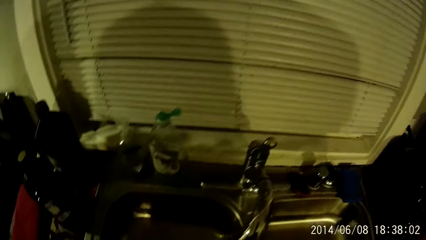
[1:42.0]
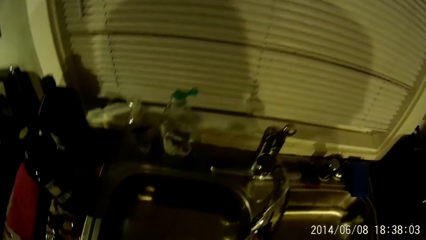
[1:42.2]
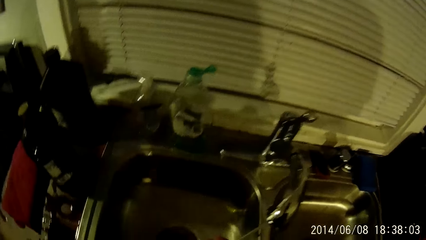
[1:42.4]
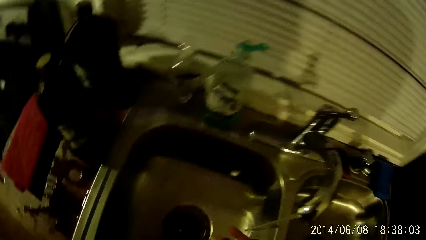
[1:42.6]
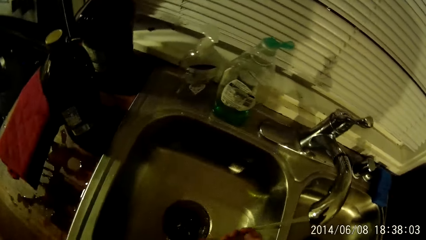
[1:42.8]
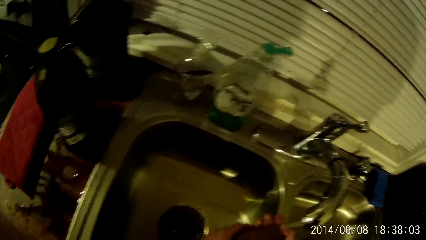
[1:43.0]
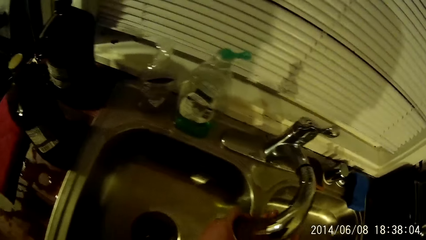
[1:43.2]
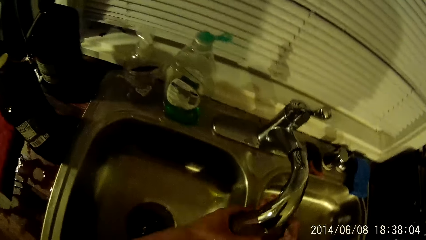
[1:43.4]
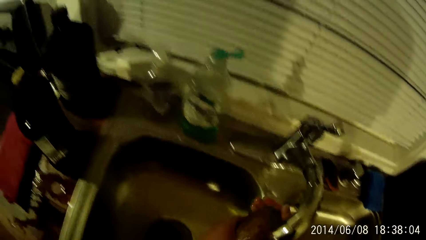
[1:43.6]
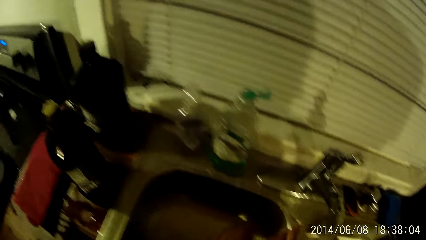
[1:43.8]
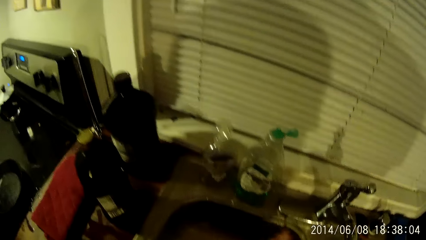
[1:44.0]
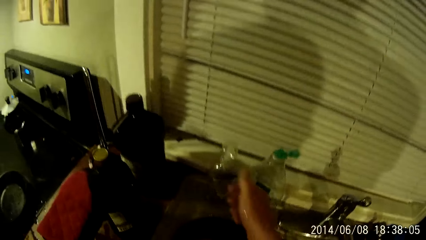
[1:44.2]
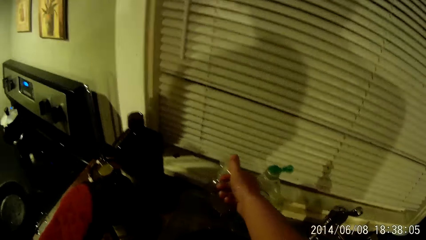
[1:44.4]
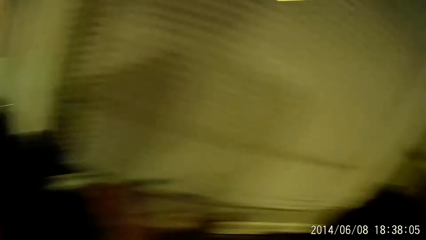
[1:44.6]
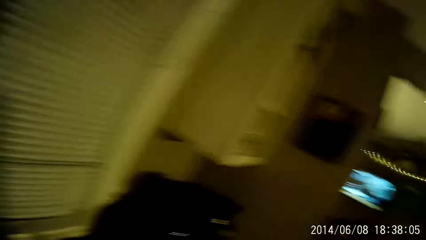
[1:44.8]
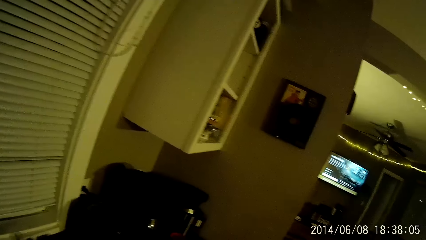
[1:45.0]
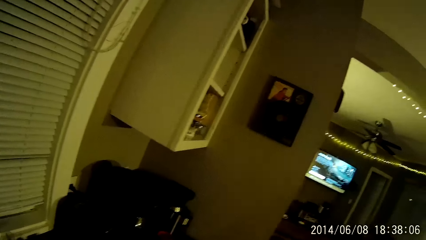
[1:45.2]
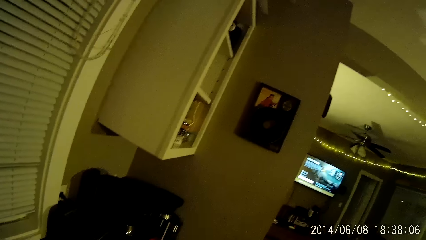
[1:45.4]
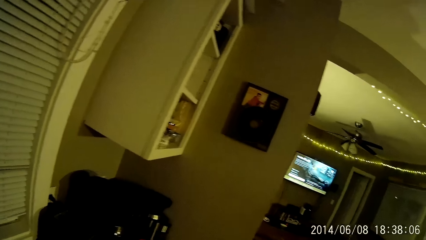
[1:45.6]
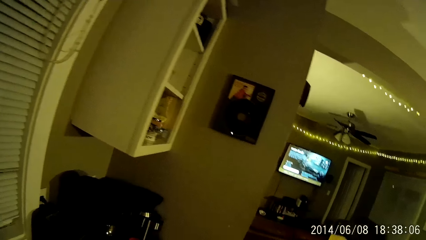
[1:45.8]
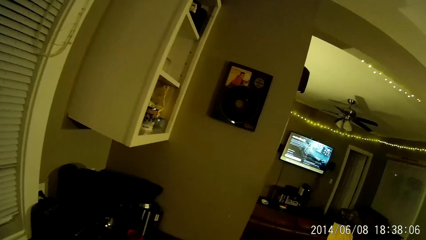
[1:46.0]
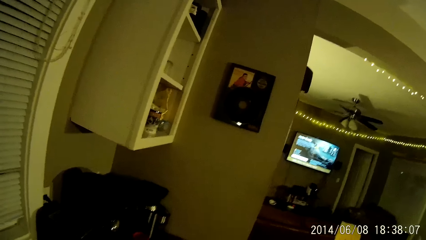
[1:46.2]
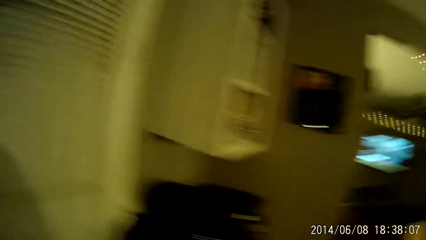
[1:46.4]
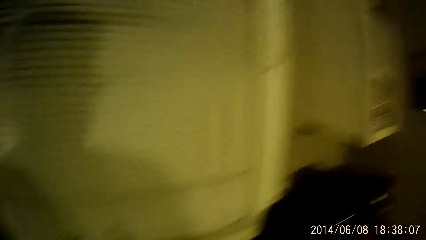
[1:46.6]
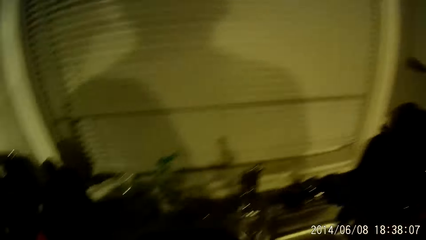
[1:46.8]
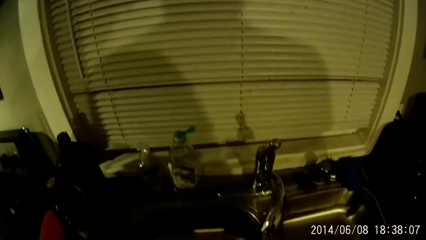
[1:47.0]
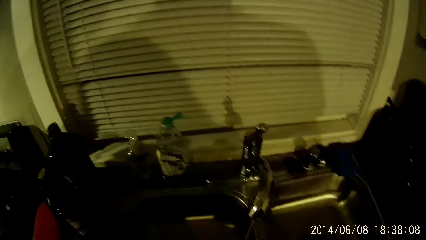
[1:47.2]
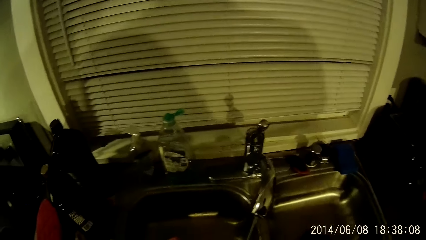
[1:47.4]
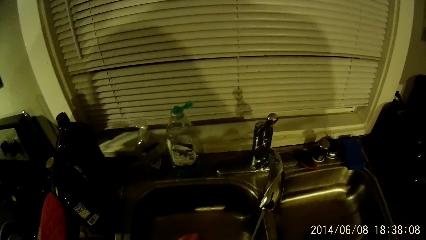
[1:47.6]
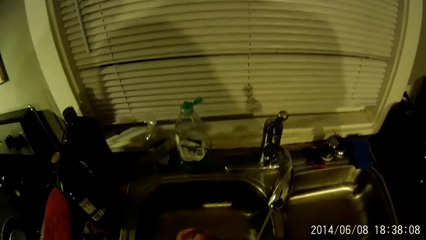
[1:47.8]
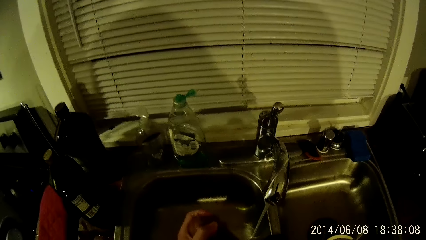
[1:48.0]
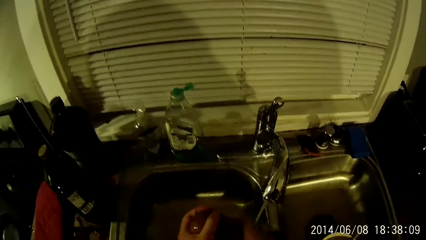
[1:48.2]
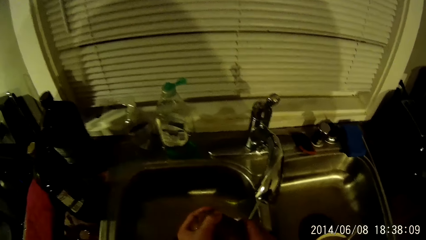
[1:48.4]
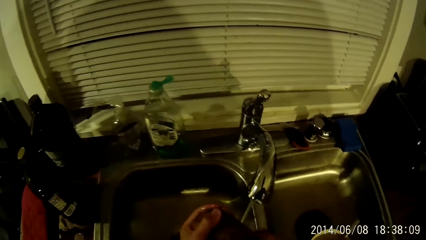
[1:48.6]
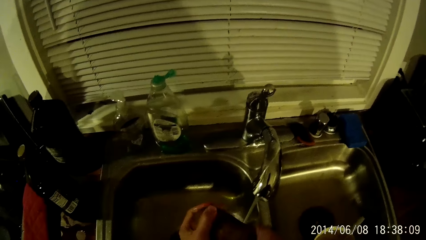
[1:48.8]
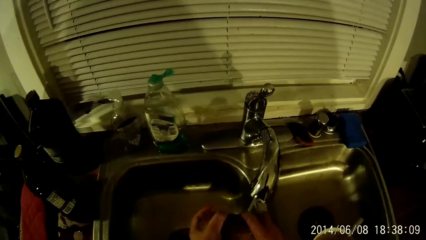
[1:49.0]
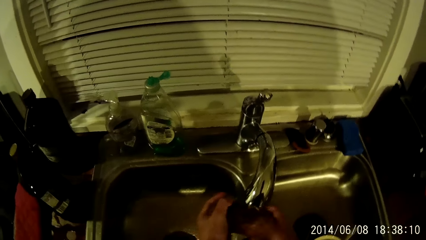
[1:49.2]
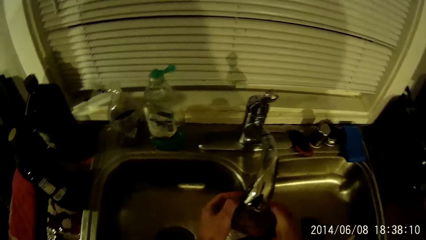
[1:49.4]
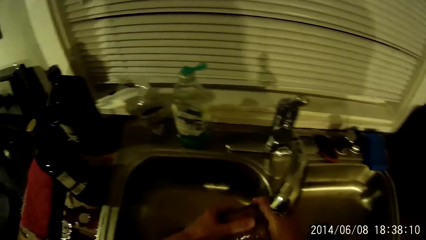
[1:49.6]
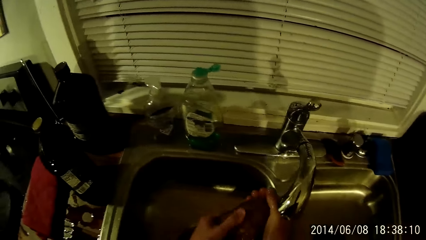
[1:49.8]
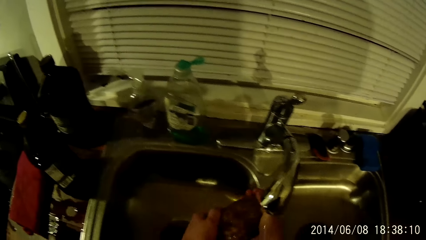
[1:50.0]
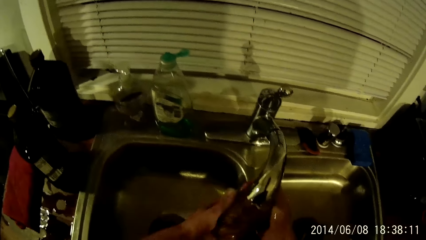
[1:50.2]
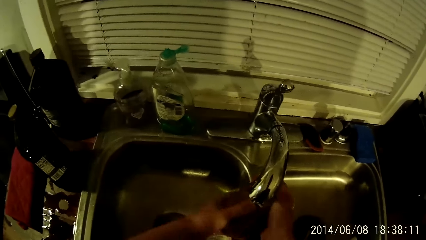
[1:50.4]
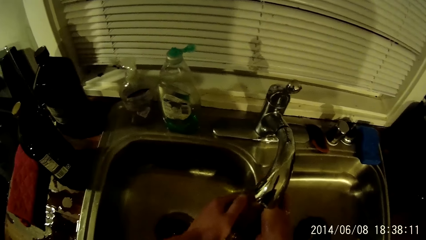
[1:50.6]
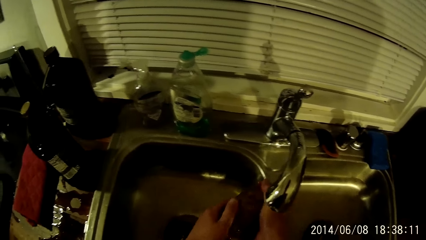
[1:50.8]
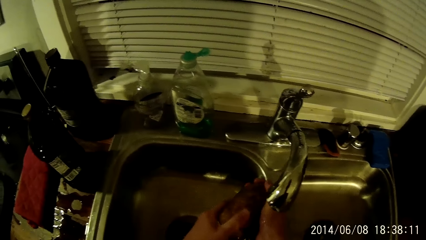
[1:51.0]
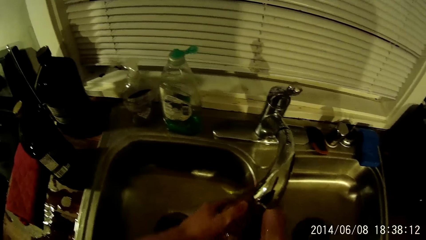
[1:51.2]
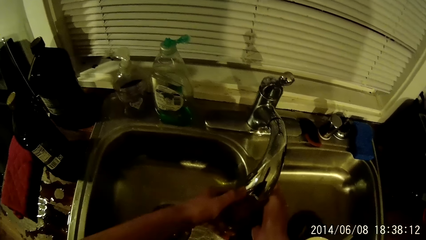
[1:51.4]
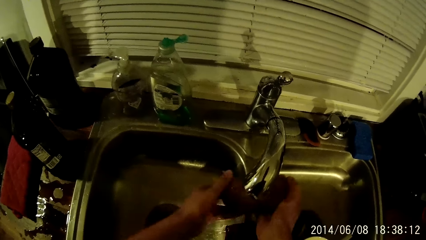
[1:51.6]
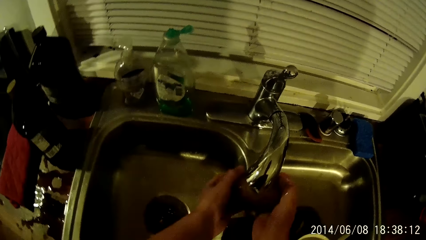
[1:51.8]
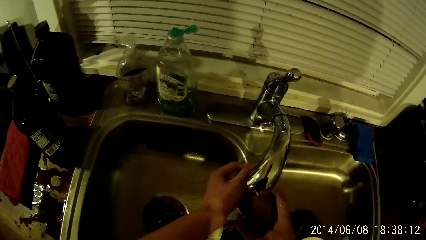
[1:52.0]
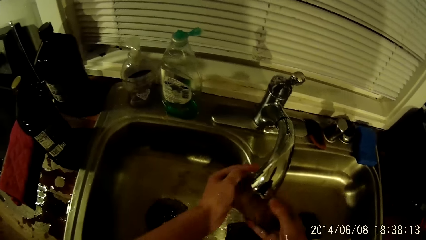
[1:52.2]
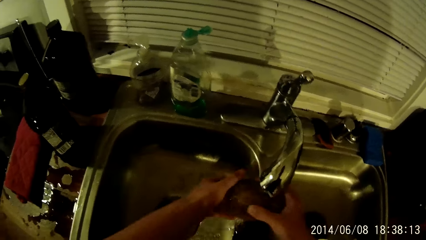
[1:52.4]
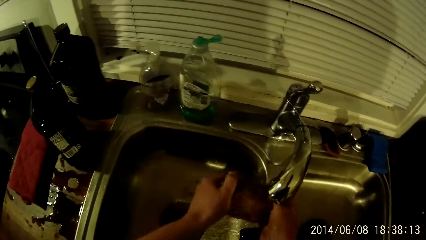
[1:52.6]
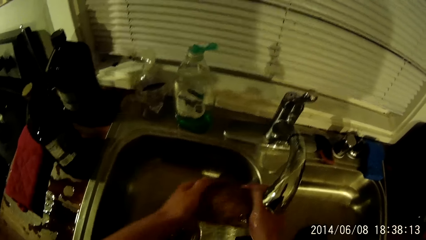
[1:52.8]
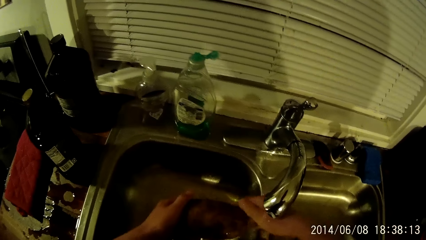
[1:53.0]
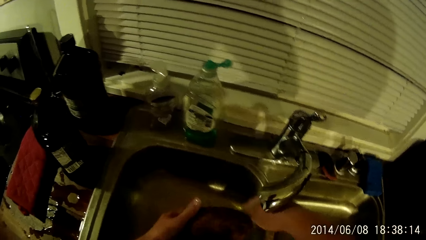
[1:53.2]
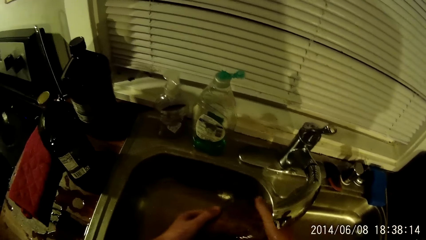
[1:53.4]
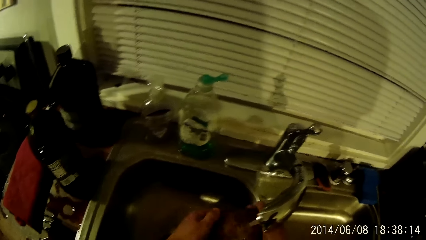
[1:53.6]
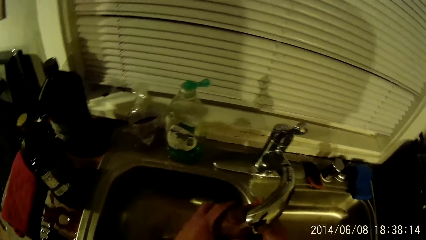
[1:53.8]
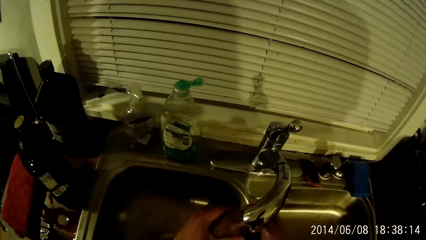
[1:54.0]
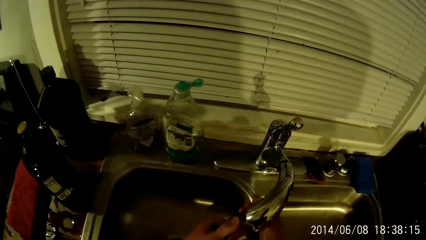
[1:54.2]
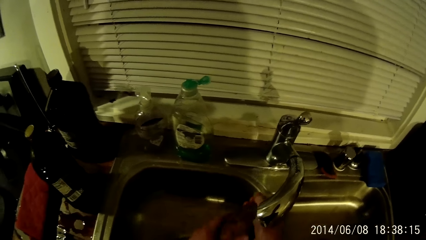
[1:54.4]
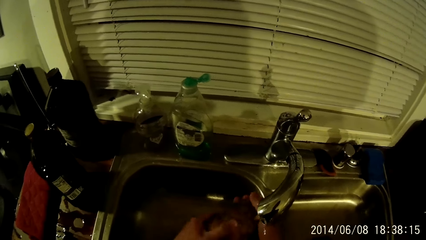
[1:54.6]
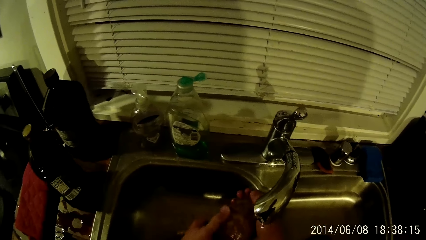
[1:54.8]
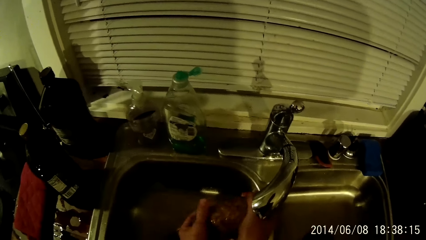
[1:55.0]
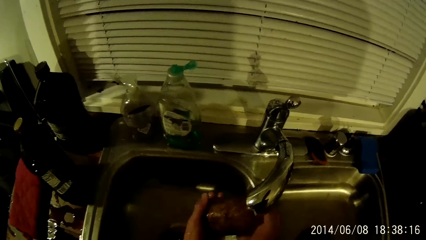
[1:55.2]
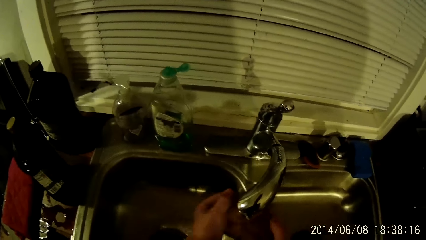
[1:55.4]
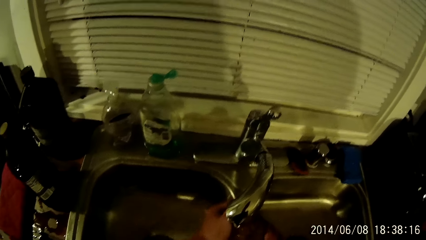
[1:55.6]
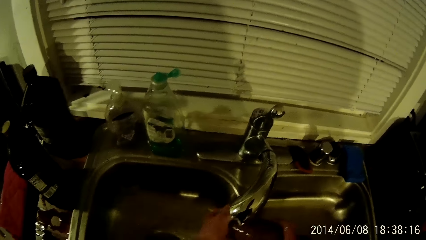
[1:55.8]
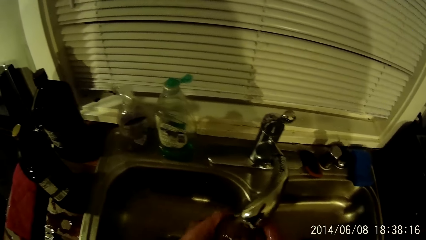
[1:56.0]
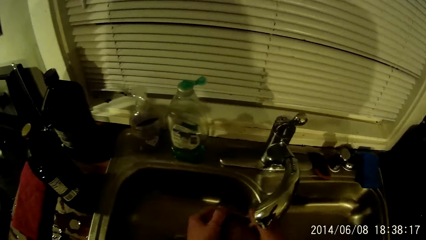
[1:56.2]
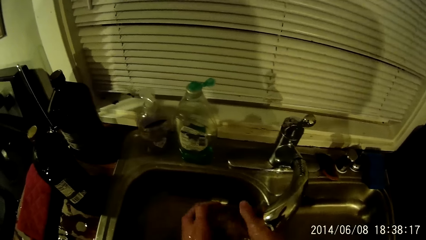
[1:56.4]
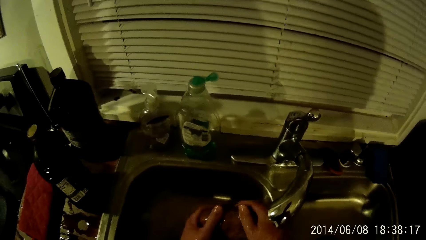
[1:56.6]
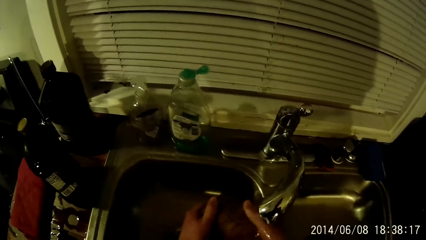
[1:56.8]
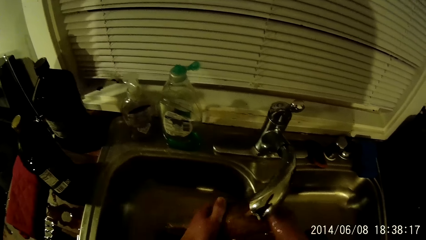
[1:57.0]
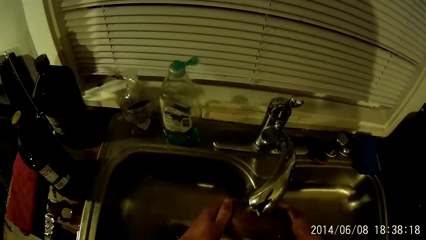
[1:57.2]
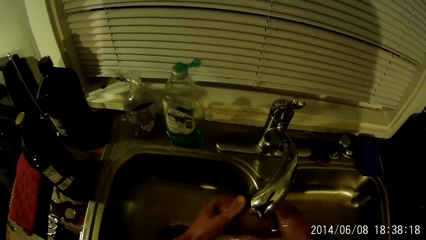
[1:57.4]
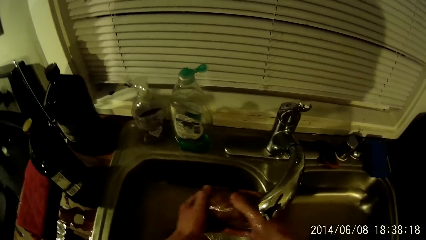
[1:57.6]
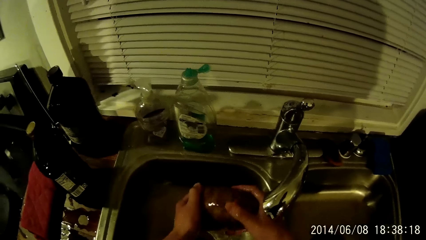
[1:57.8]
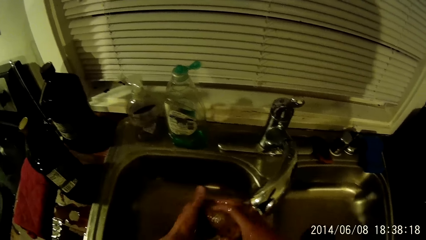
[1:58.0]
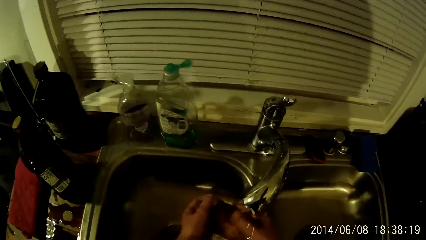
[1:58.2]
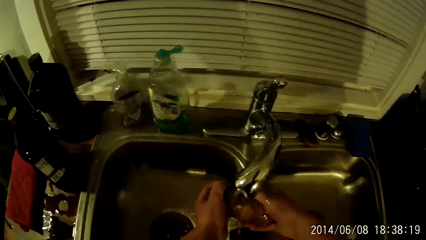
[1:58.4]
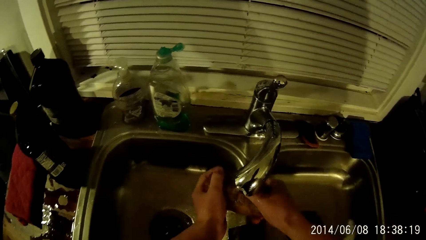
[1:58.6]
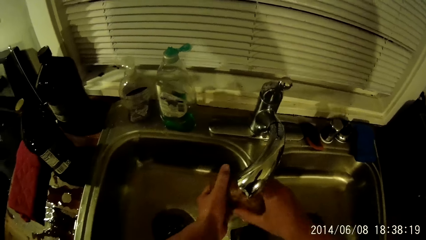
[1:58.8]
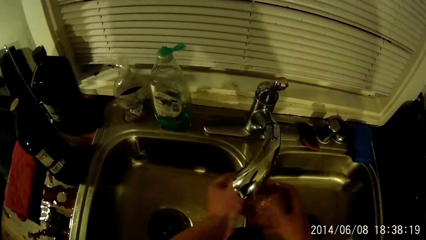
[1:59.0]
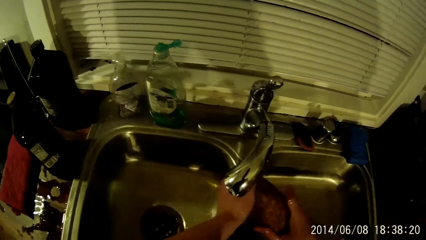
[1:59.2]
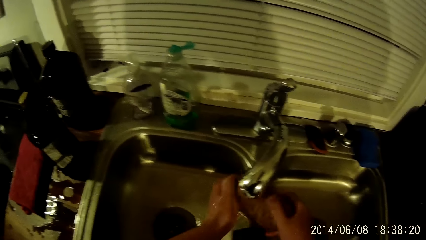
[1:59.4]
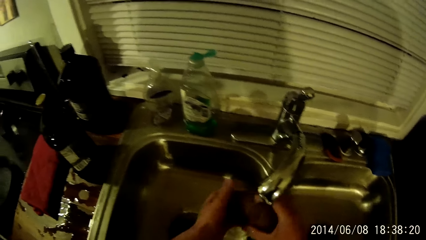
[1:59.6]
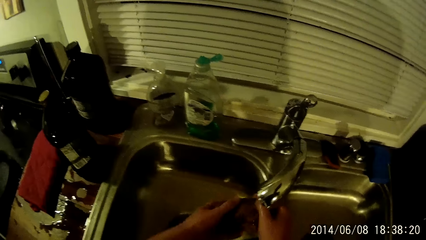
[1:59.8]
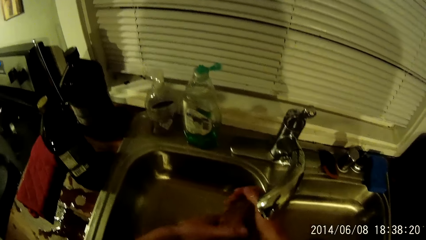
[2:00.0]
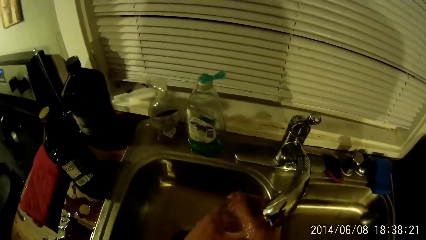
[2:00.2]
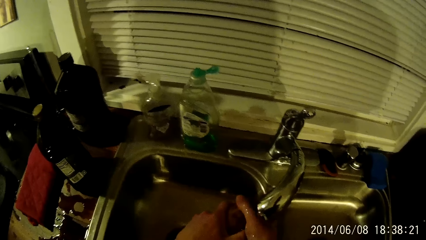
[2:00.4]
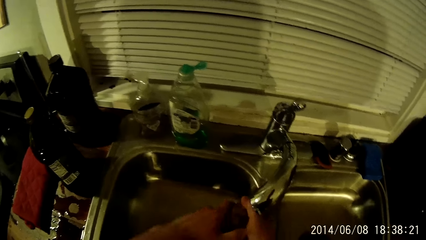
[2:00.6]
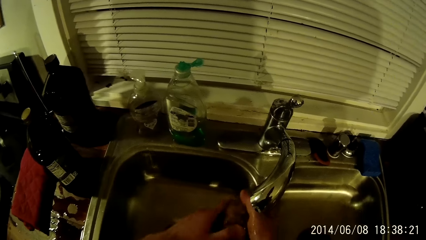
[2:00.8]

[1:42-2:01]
The camera wearer looks around the house. They wash something.
